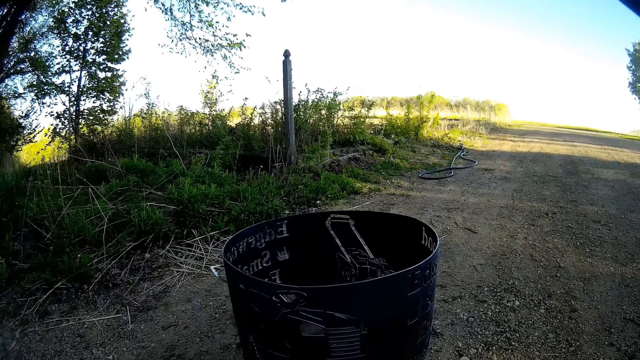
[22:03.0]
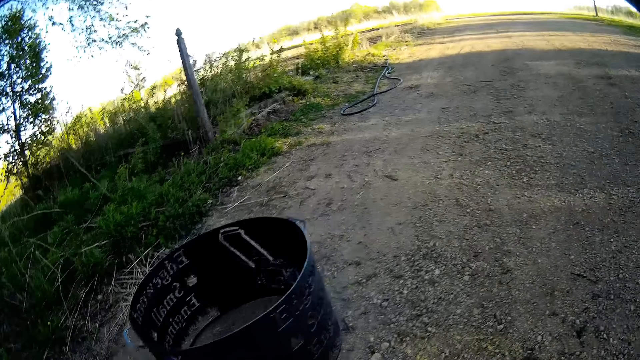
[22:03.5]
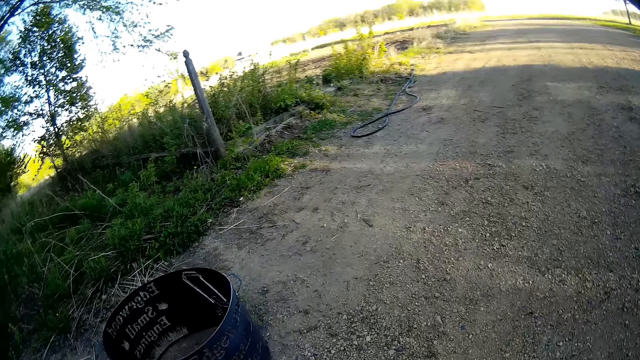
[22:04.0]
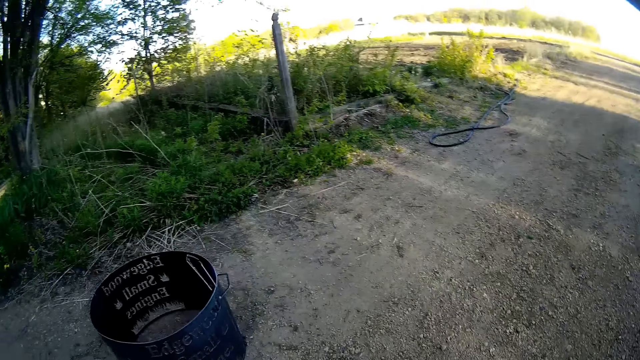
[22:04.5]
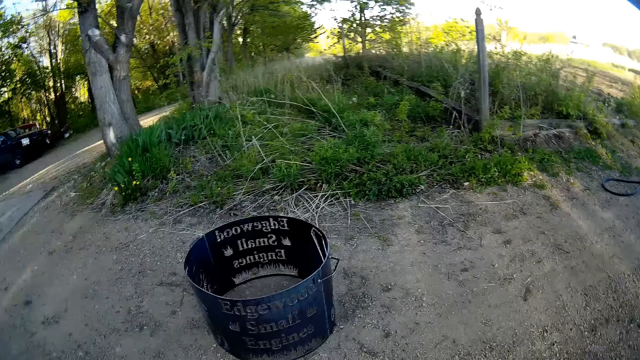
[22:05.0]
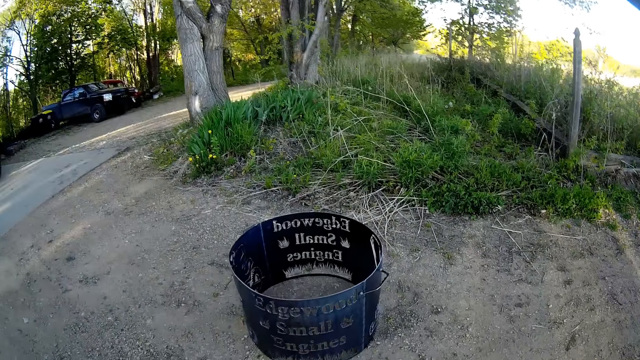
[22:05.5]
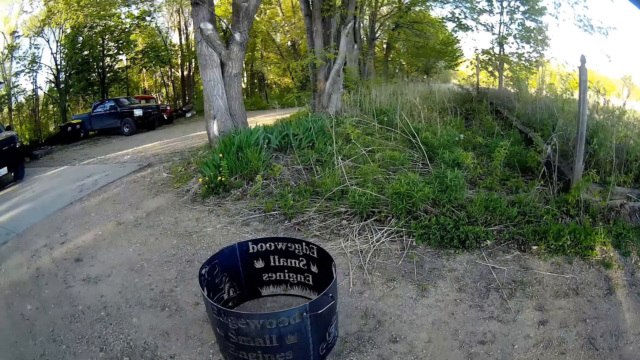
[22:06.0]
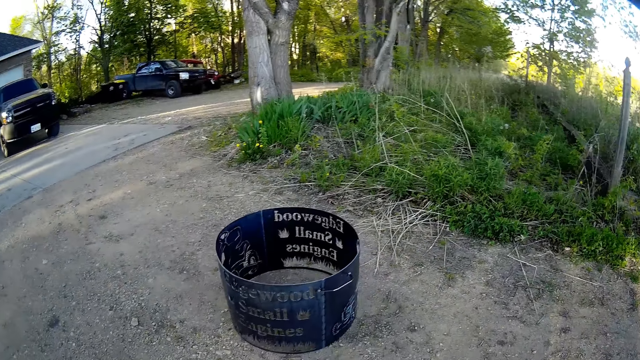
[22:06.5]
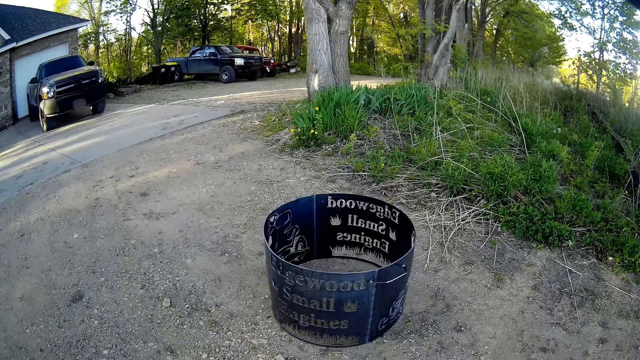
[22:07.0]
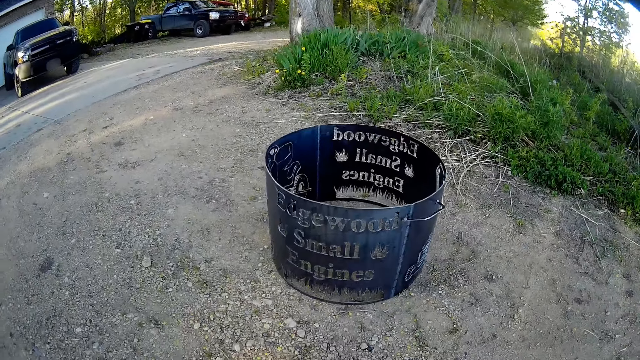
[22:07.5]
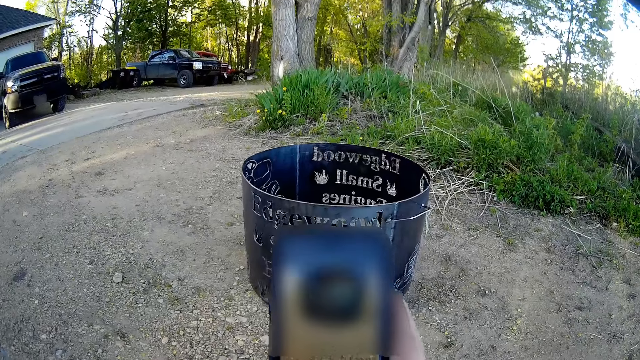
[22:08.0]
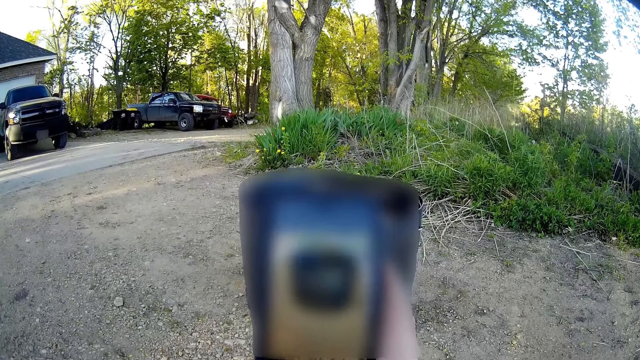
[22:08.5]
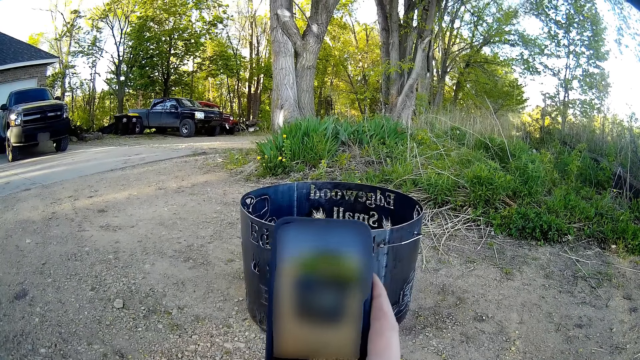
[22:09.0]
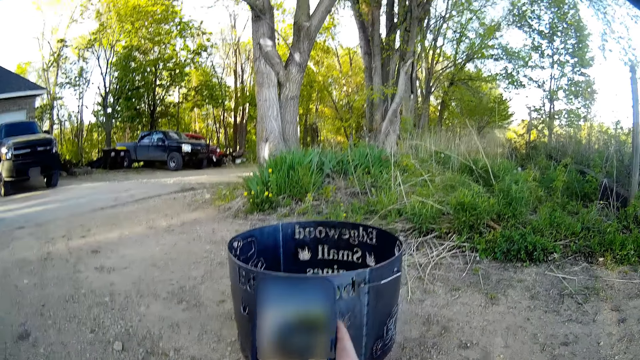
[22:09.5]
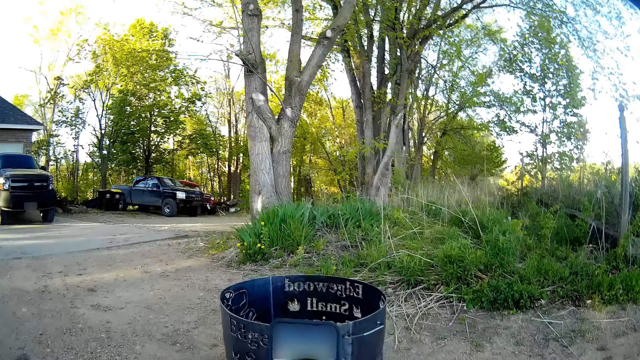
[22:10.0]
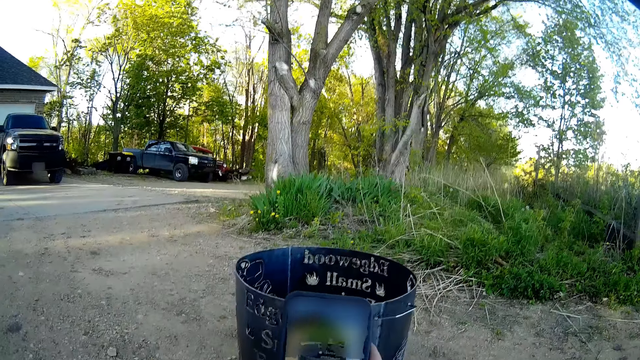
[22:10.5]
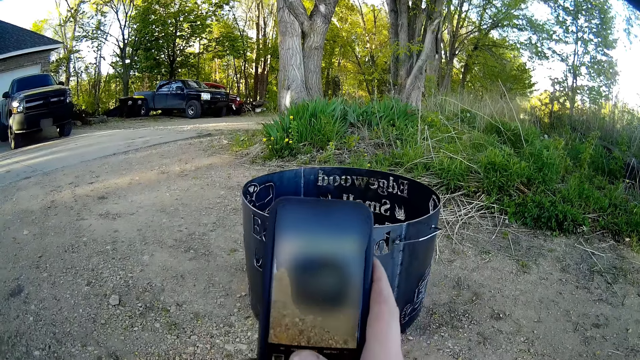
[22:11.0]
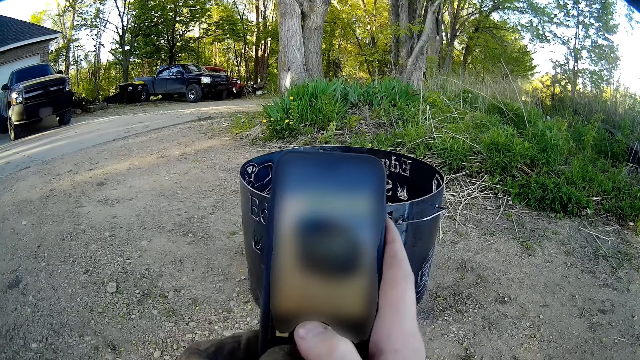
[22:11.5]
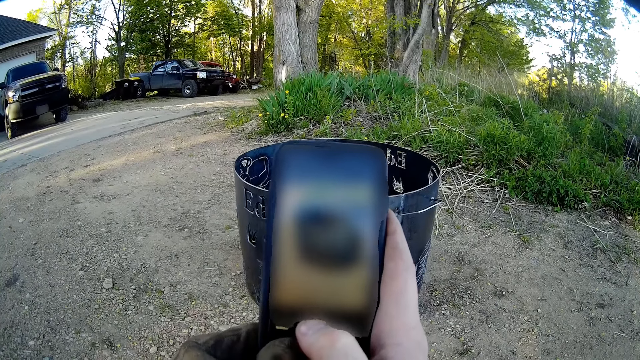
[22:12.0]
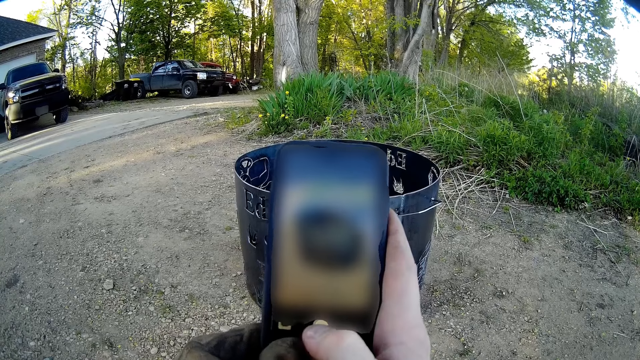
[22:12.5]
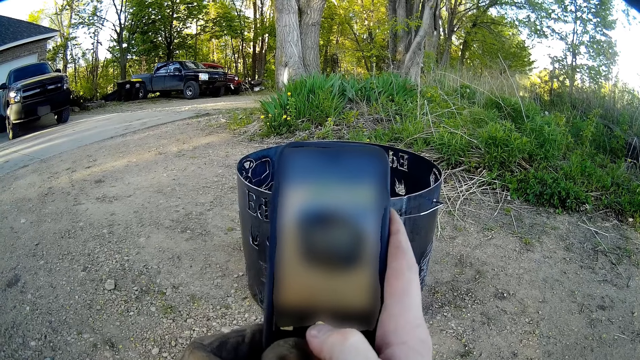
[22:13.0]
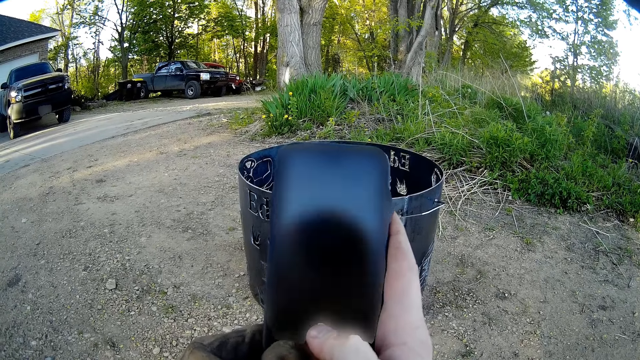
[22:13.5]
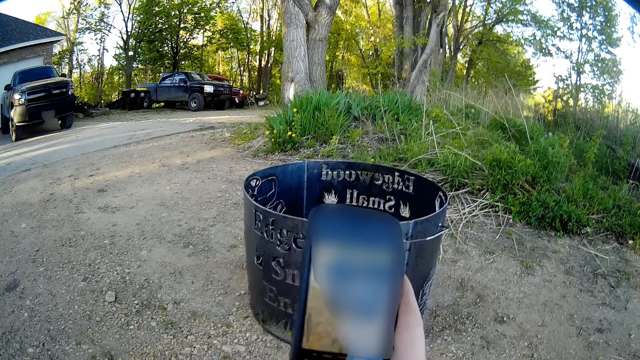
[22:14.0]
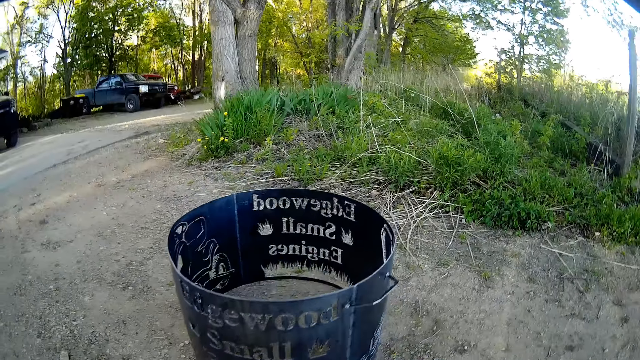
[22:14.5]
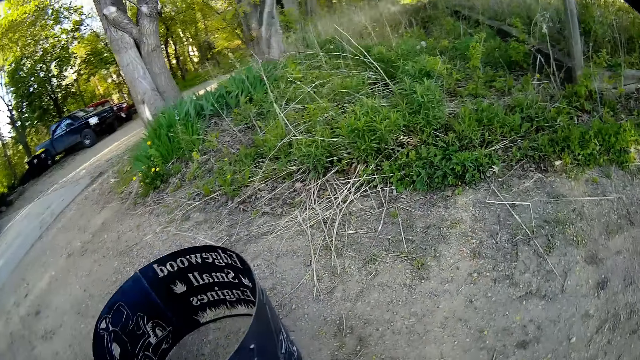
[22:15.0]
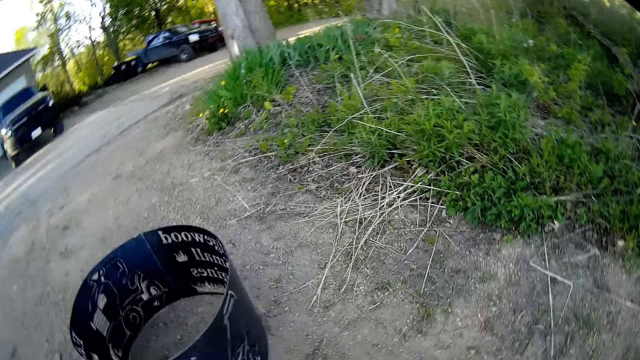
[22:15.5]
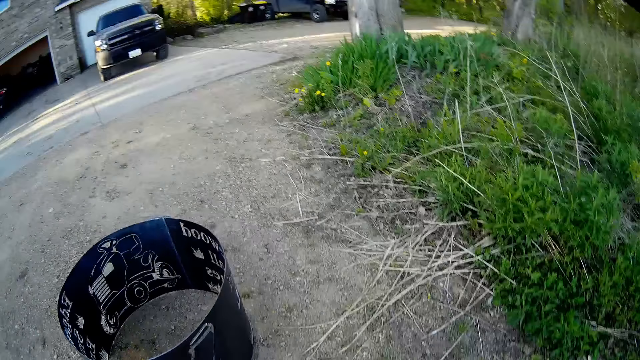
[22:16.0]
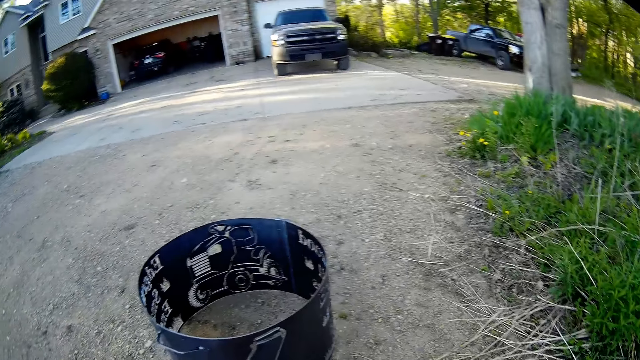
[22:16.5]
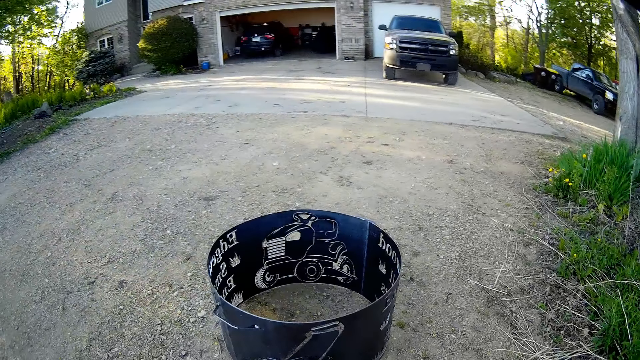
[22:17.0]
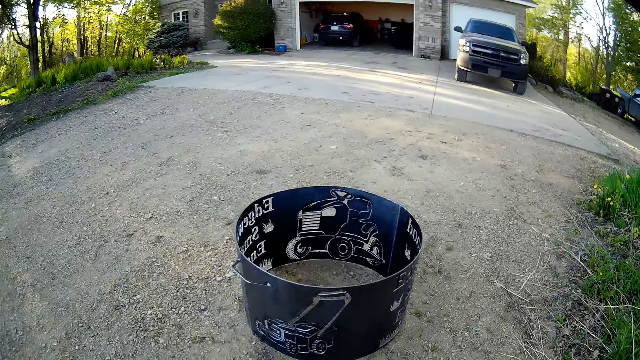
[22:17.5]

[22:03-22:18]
The camera wearer walks around the metal piece. He takes a photo with the cell phone. He takes a picture of the metal piece with the phone in his right hand. He walks around the metal piece and walks closer to the drum.

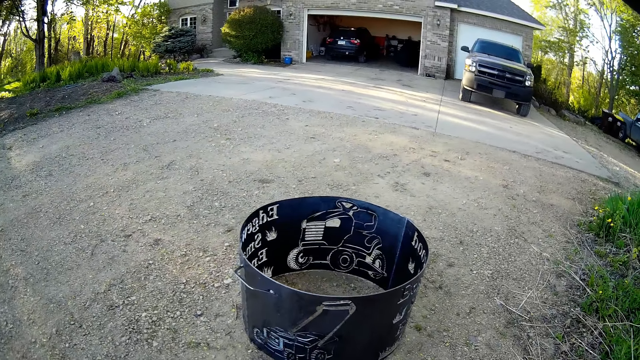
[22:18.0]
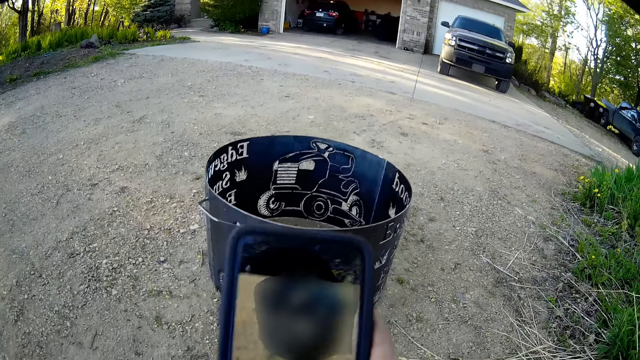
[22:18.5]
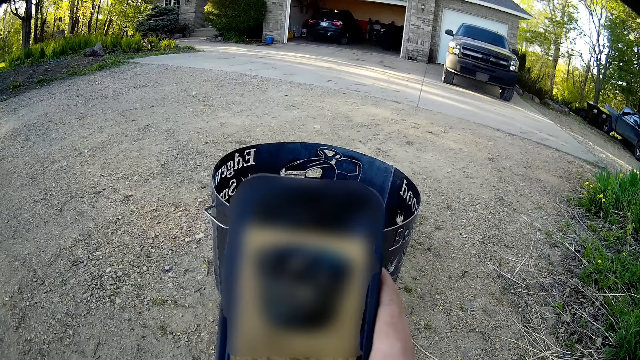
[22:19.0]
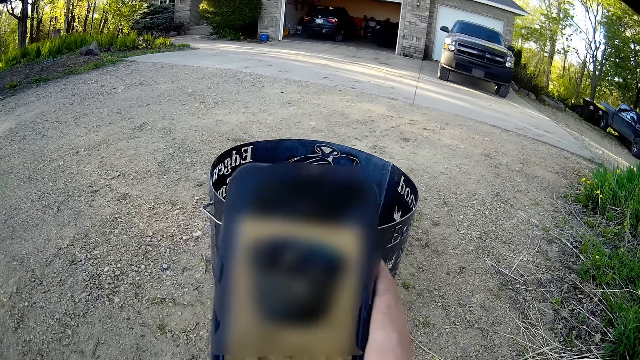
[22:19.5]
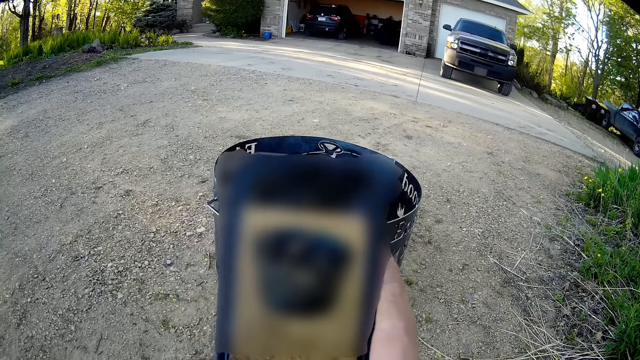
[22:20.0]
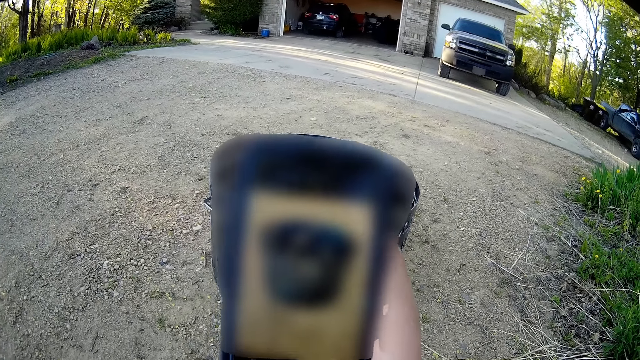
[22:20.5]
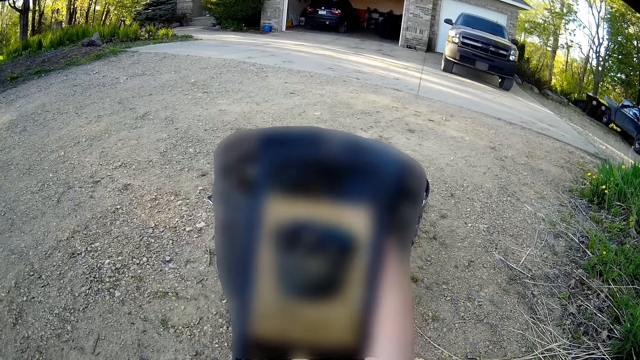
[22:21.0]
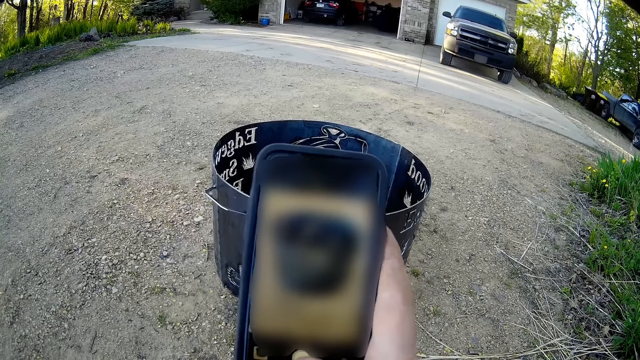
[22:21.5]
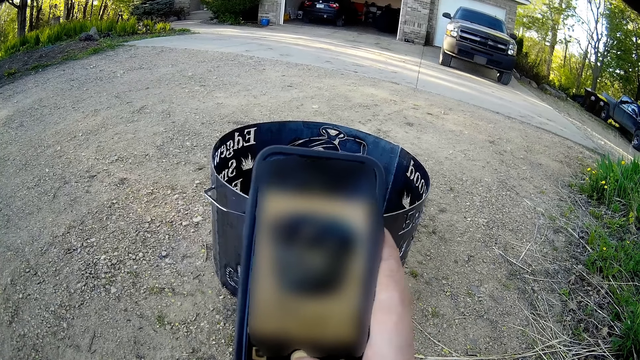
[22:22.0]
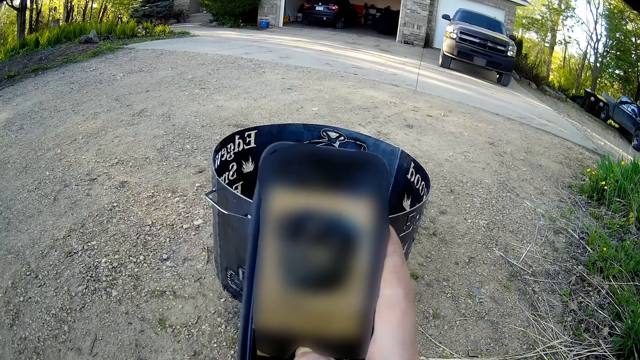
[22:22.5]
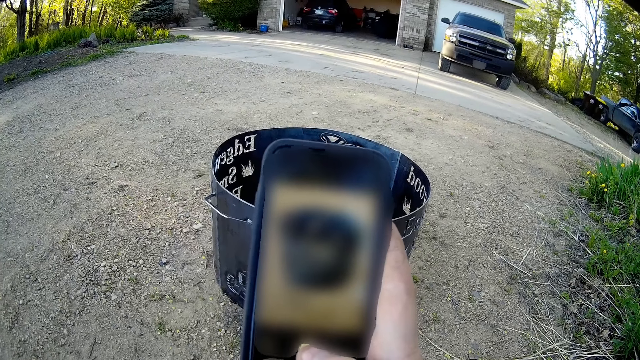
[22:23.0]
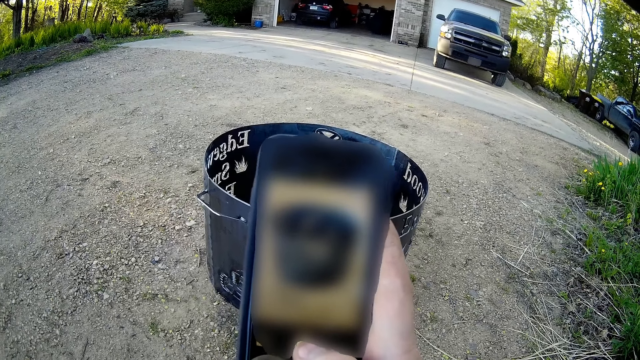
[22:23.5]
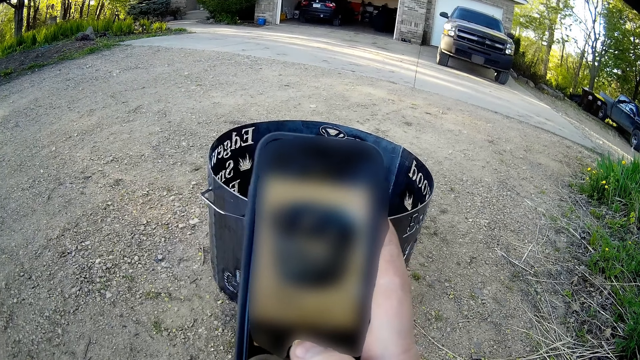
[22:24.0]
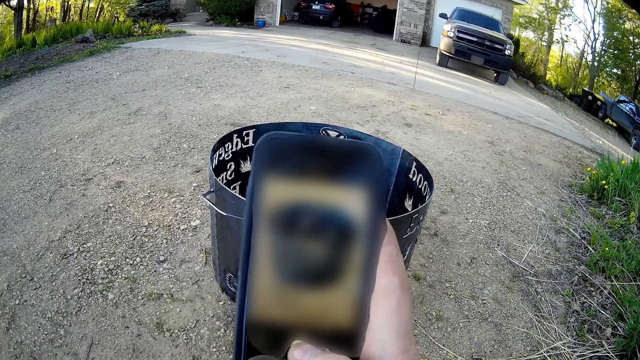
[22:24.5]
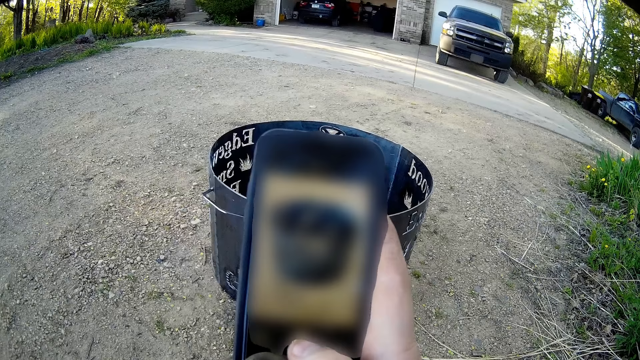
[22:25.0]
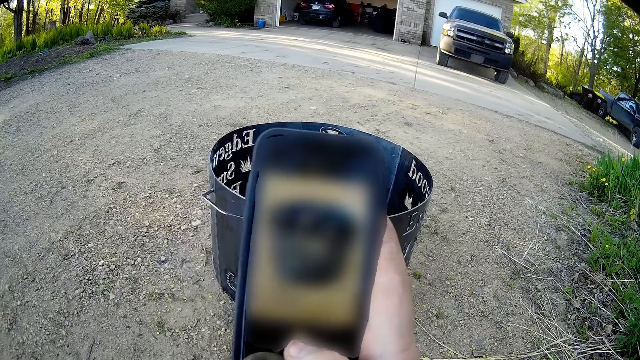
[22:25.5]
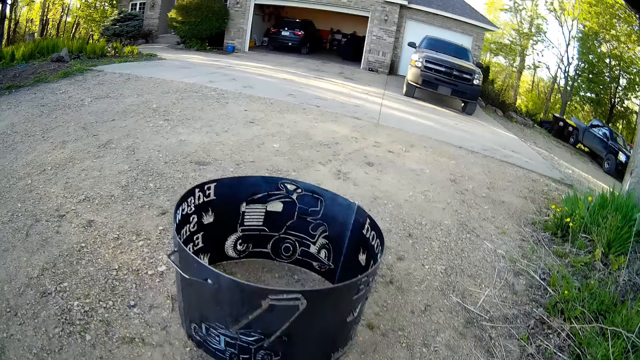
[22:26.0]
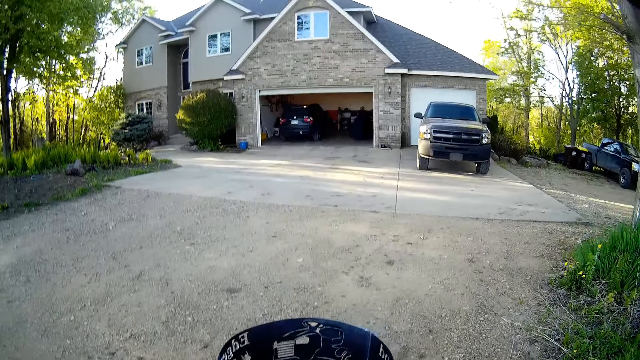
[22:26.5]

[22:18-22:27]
The camera wearer takes a photo with the cell phone. He takes a picture of the metal piece with the phone in his right hand.
